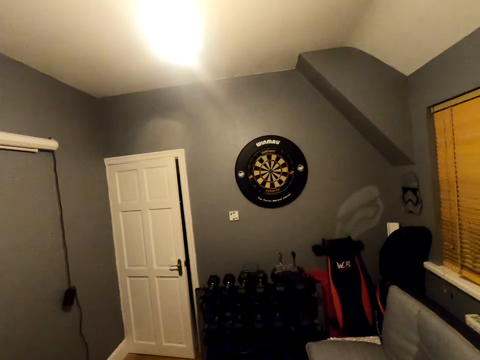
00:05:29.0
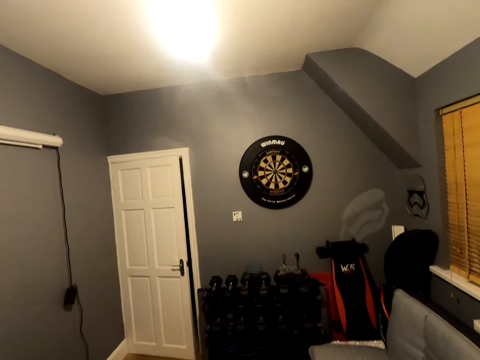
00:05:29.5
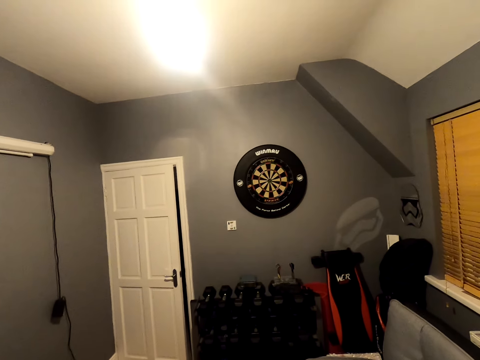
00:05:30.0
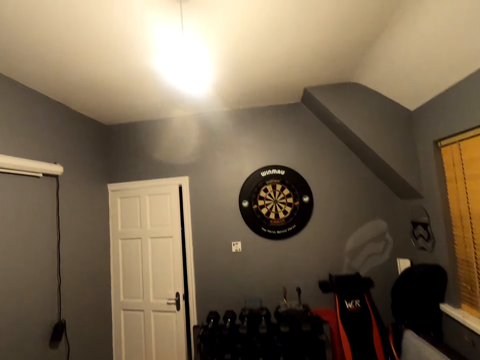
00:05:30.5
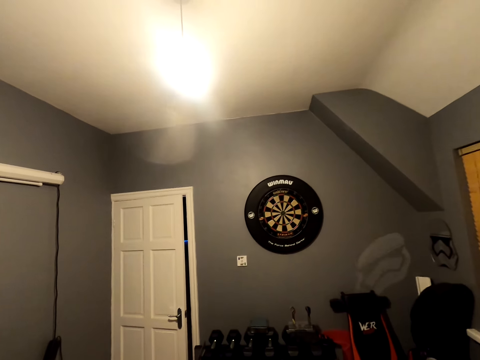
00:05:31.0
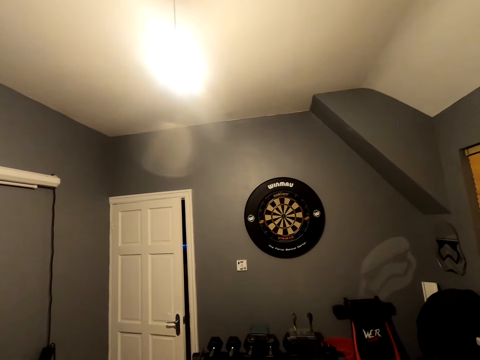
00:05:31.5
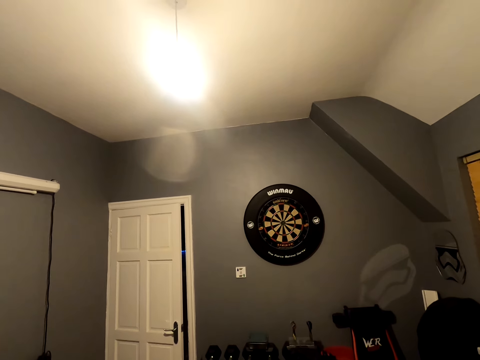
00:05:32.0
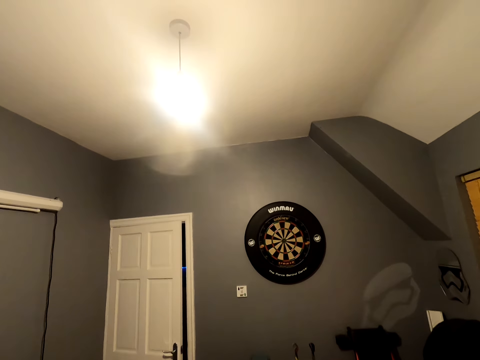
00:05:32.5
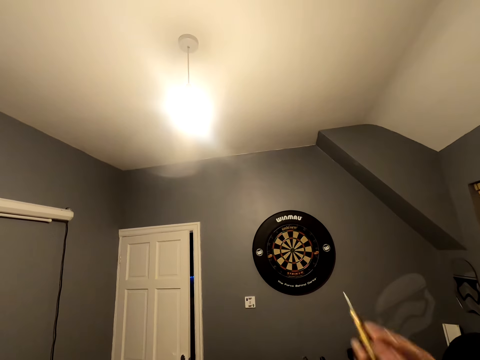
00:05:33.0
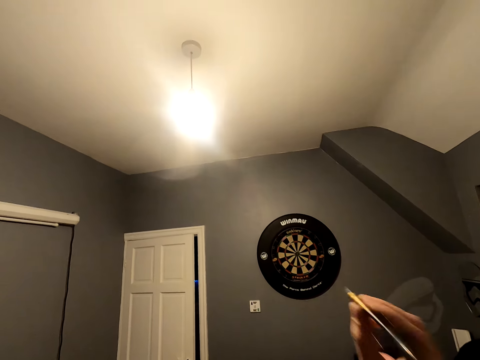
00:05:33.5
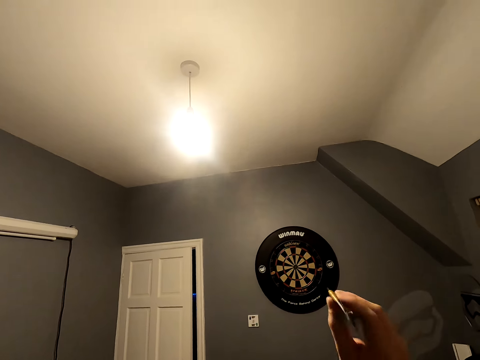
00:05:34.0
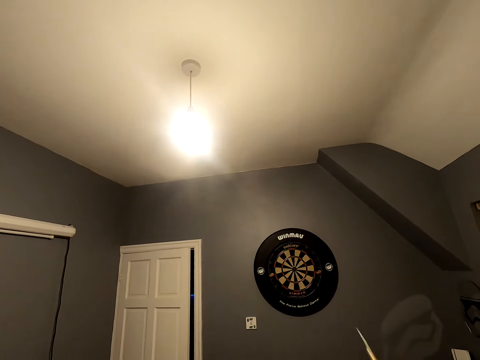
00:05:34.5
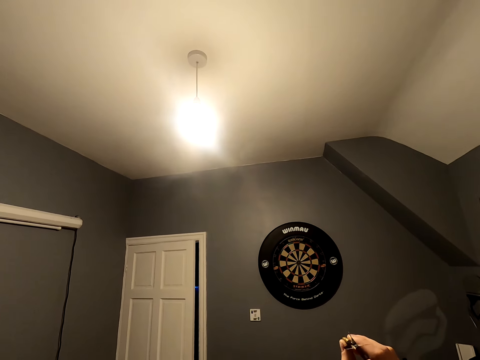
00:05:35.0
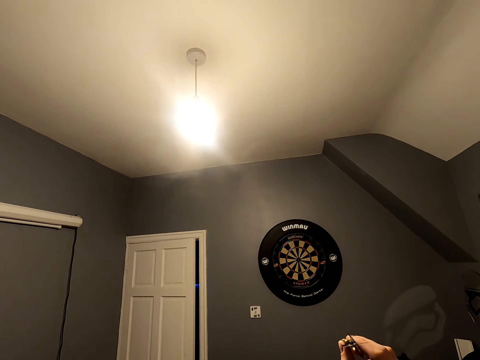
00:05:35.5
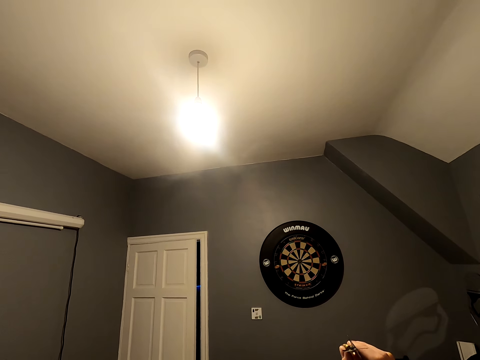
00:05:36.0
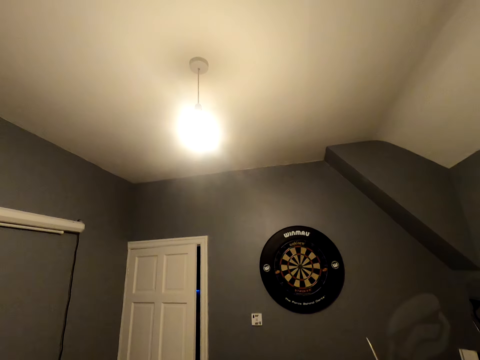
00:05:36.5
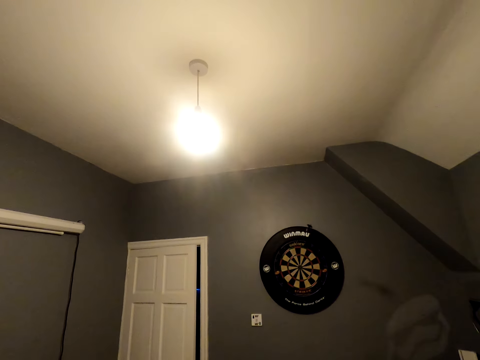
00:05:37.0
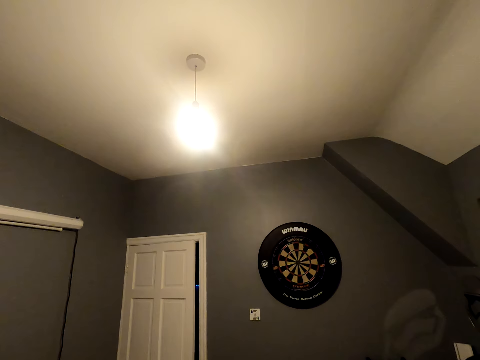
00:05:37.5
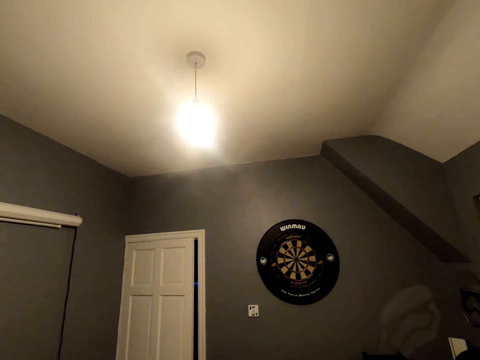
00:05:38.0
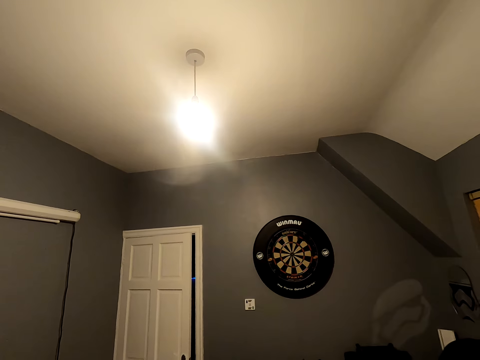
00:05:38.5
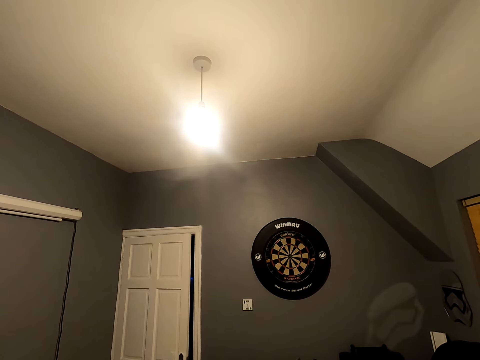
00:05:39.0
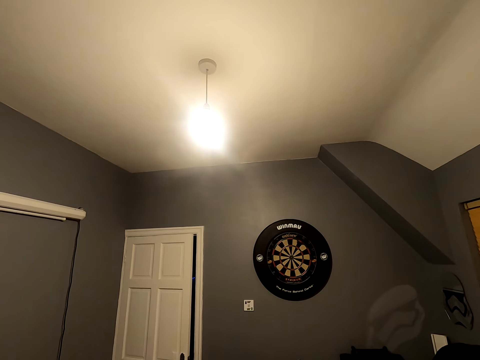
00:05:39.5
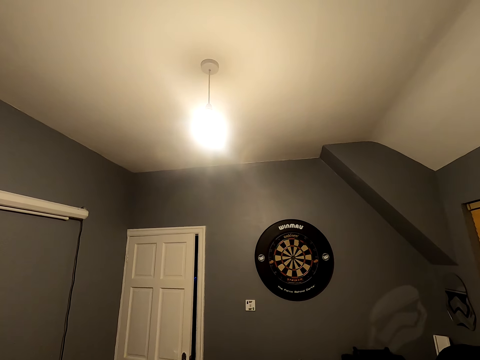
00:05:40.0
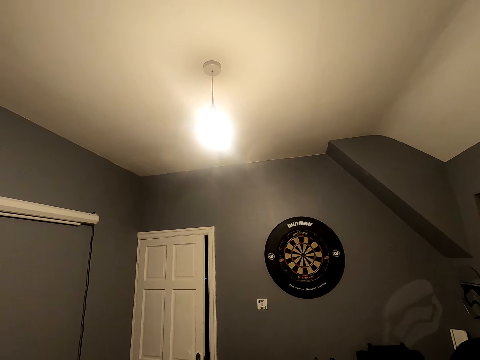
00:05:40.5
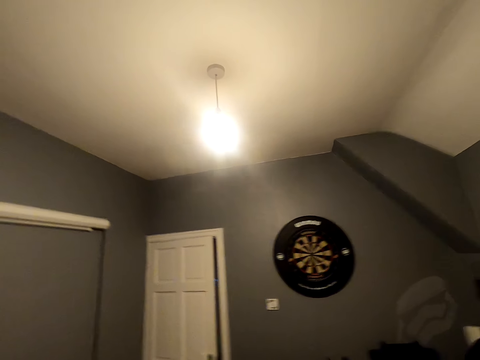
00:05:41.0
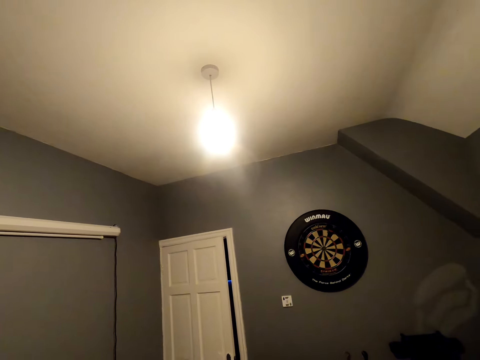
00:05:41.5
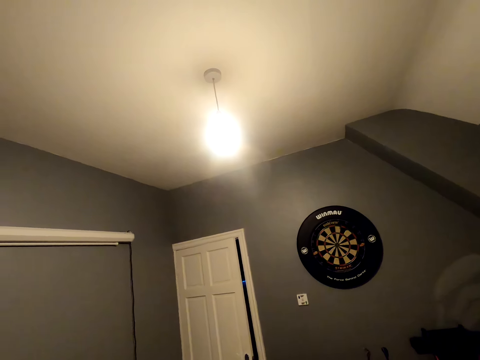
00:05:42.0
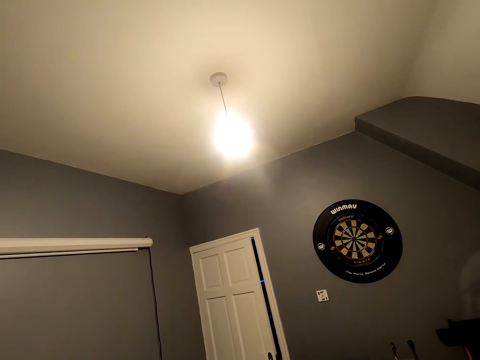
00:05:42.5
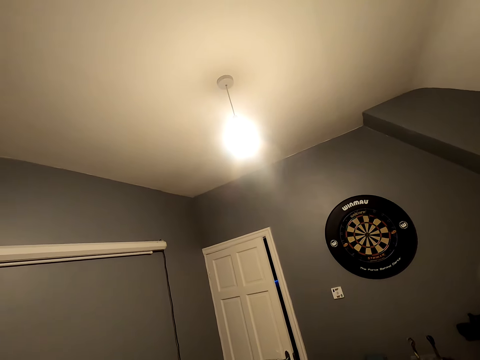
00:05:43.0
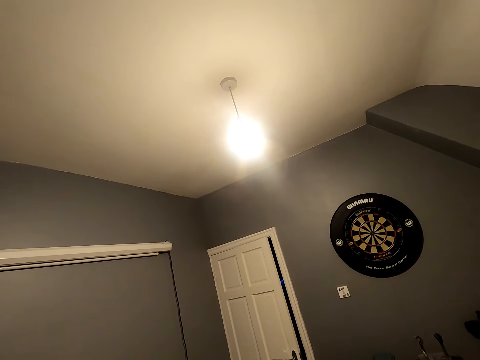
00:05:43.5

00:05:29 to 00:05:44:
The camera wearer adjusts the camera. They look in the room. They position the camera. They throw the soft tip darts. They look at the dartboard.

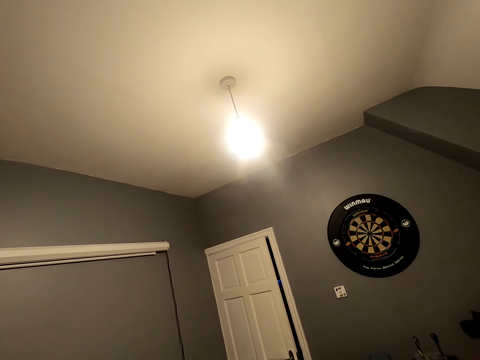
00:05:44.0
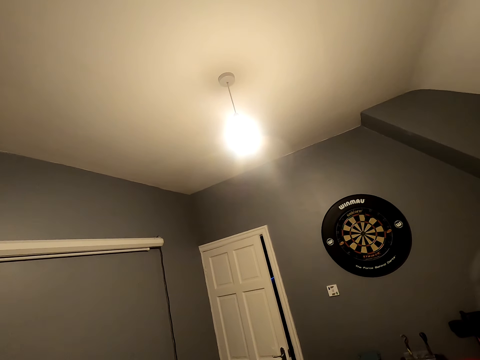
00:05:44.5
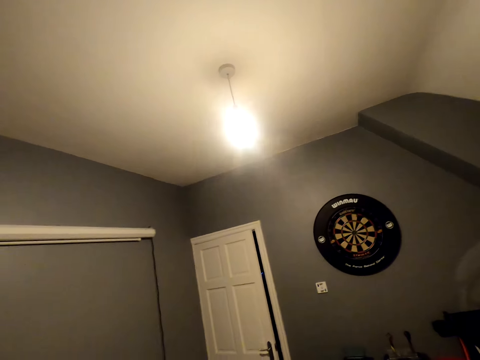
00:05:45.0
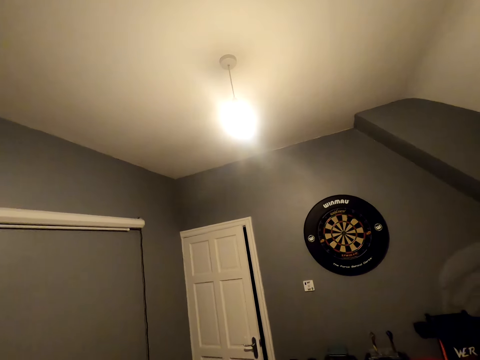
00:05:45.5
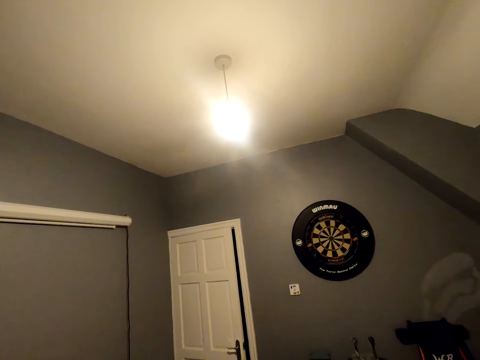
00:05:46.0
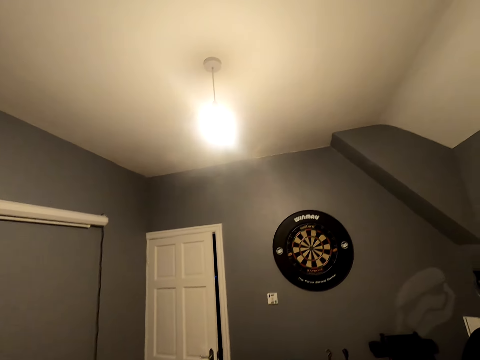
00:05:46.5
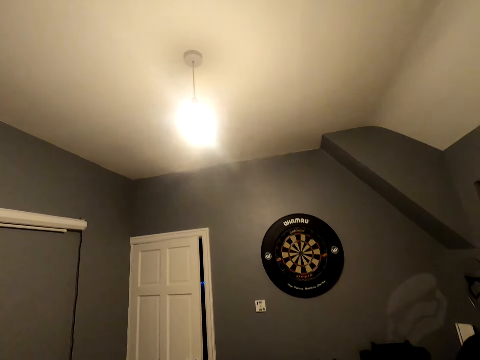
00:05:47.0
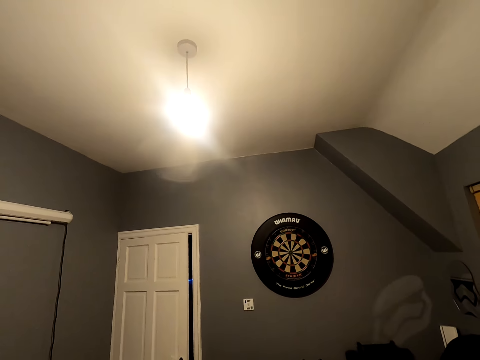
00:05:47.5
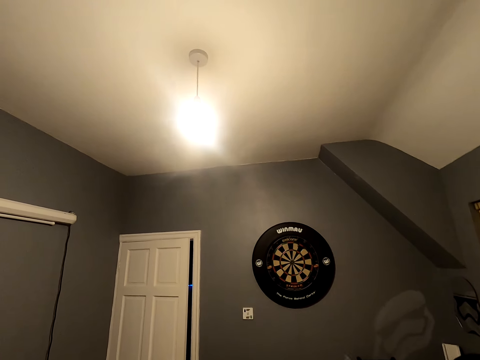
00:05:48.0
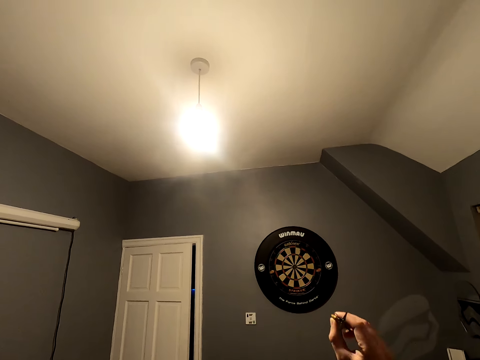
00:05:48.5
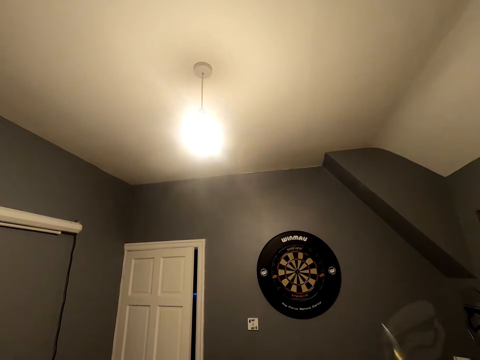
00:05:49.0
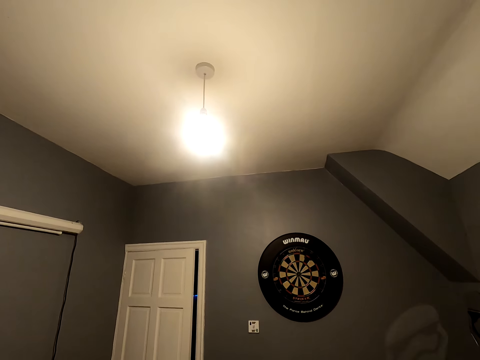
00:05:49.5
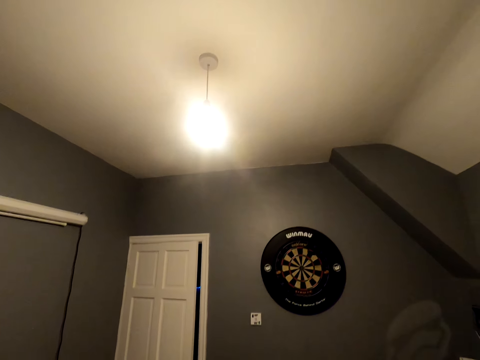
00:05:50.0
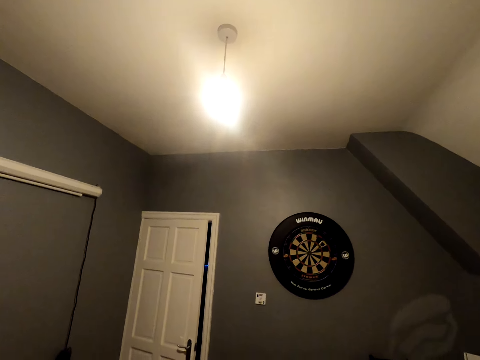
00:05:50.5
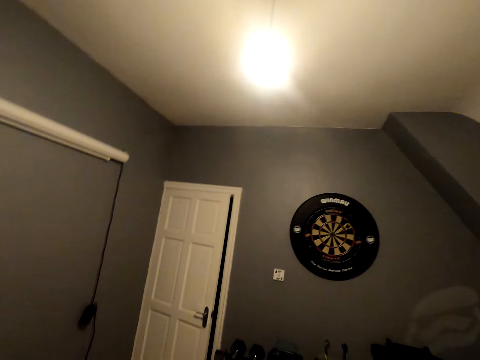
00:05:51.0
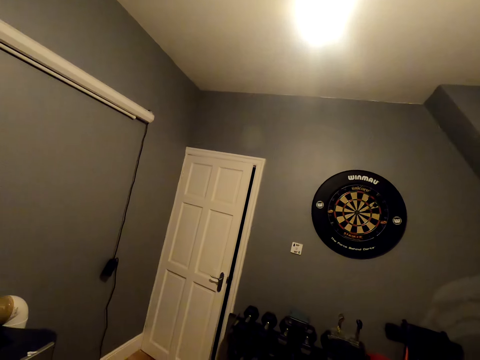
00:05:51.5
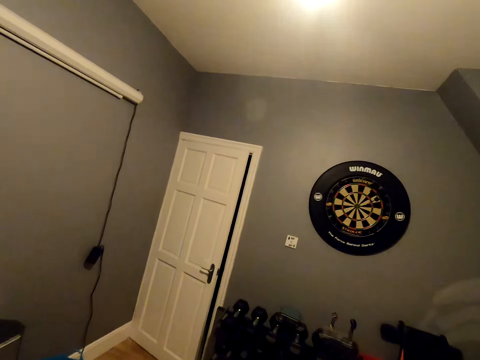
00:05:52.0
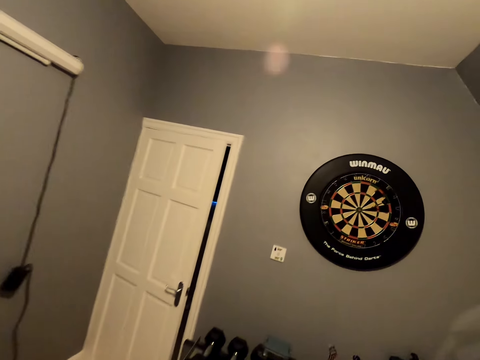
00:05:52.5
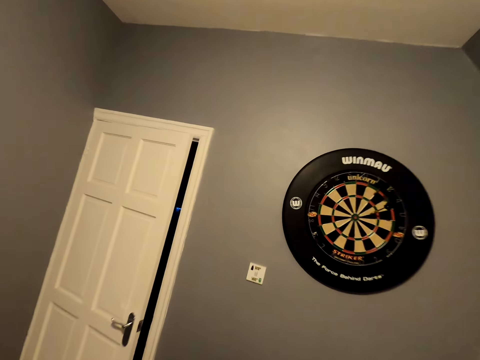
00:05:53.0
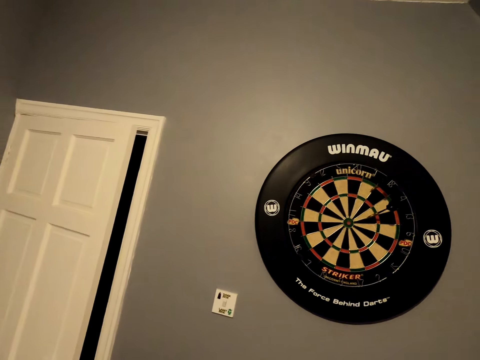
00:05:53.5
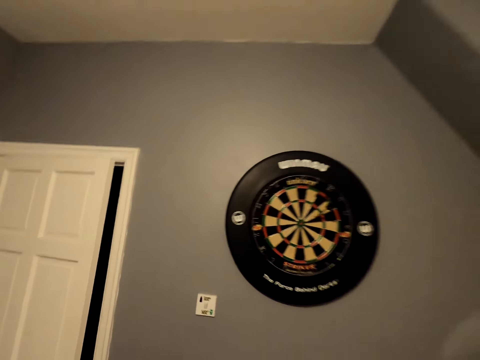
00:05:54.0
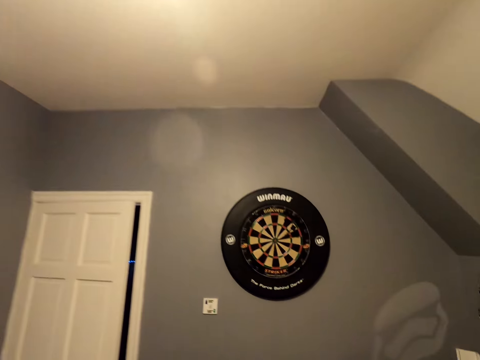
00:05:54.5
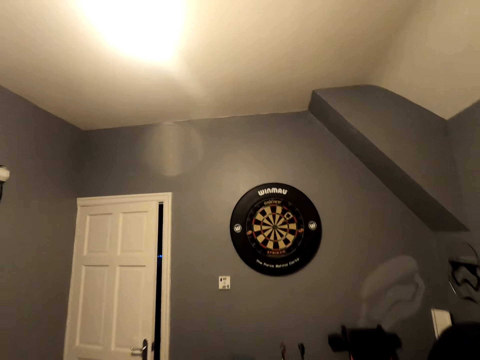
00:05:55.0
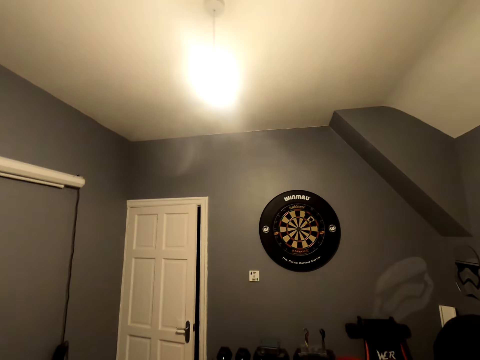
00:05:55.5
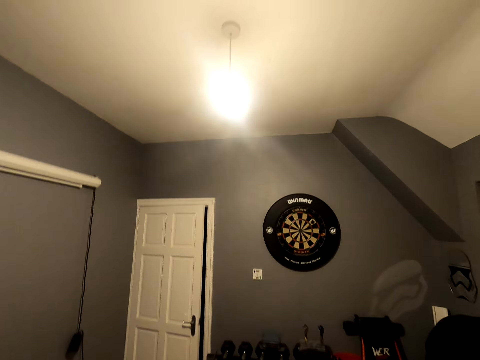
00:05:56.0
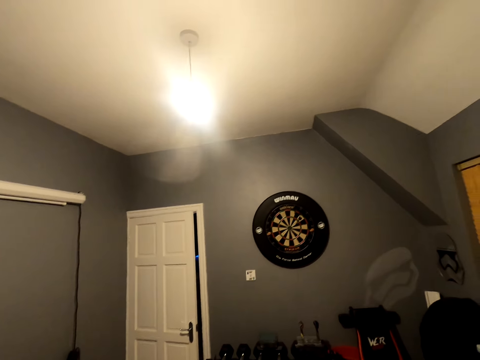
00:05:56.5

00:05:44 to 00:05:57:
The camera wearer looks around the room. They position the dart. They throw the soft tip darts. They walk close to the dart board. They move back.
